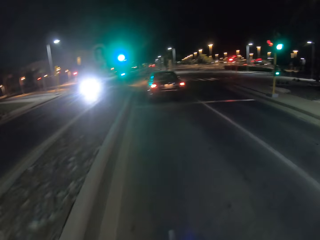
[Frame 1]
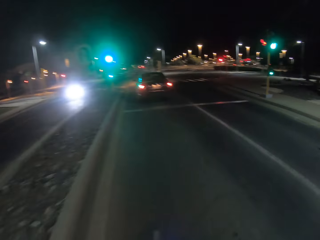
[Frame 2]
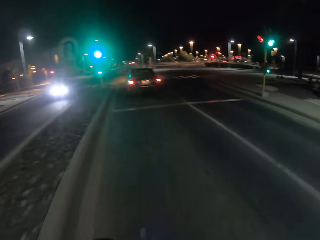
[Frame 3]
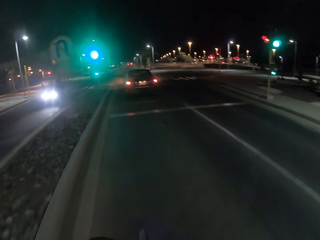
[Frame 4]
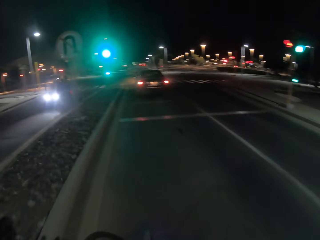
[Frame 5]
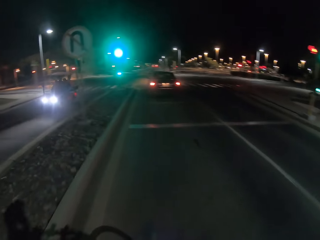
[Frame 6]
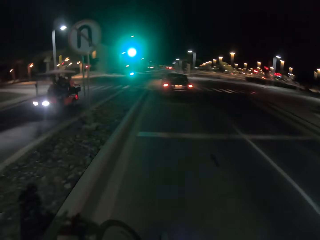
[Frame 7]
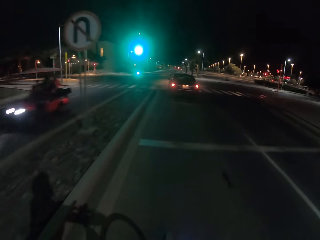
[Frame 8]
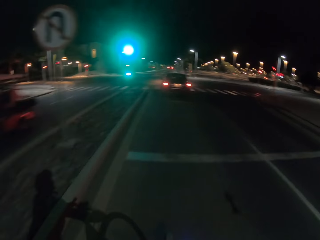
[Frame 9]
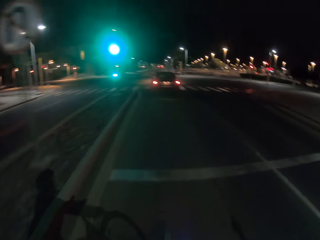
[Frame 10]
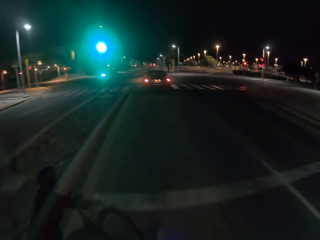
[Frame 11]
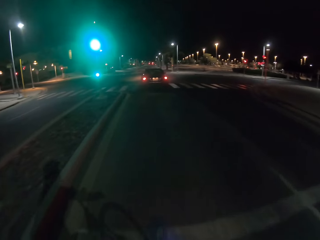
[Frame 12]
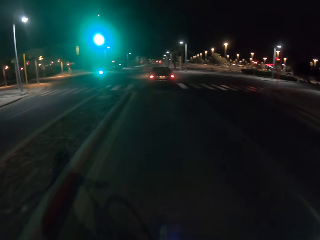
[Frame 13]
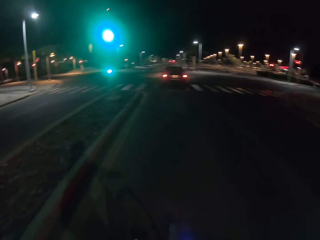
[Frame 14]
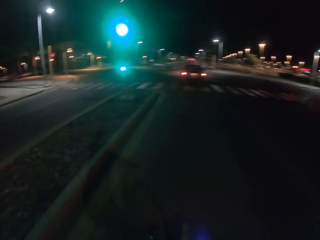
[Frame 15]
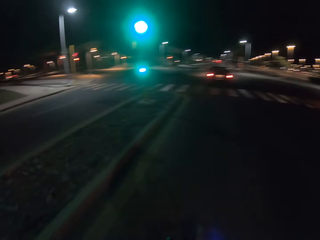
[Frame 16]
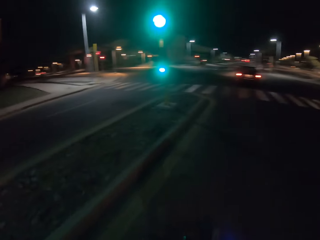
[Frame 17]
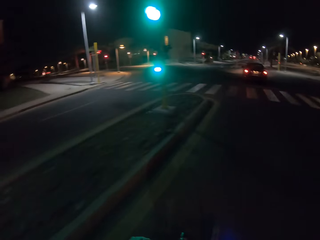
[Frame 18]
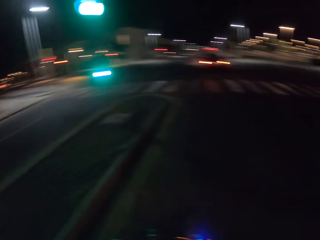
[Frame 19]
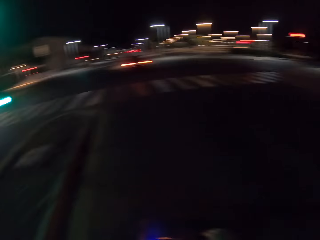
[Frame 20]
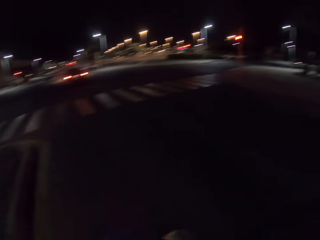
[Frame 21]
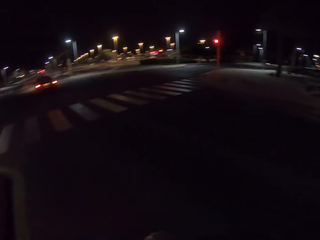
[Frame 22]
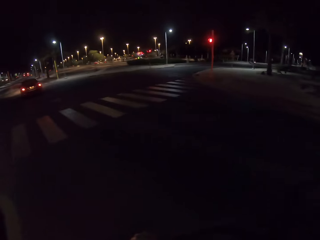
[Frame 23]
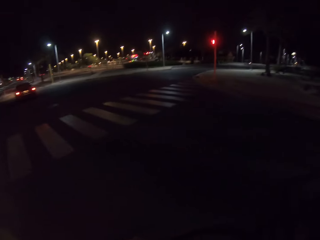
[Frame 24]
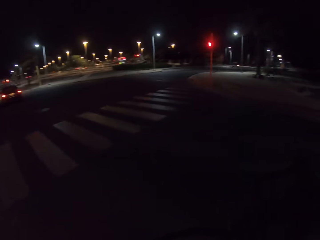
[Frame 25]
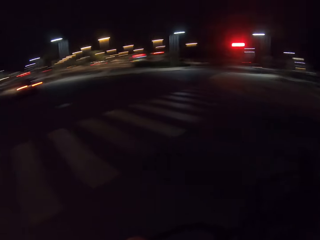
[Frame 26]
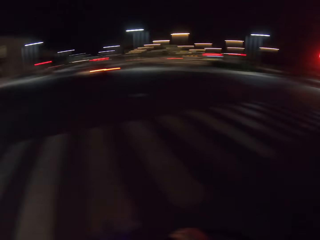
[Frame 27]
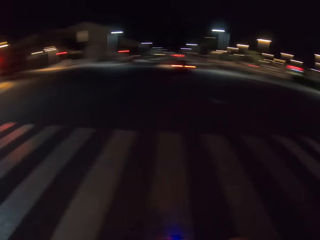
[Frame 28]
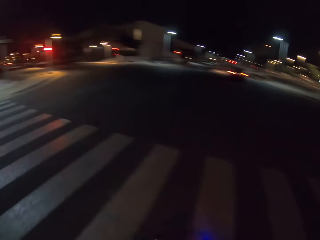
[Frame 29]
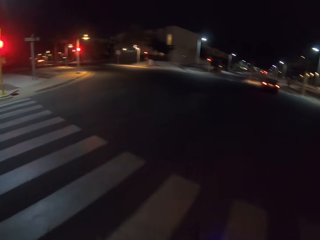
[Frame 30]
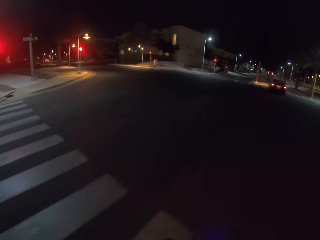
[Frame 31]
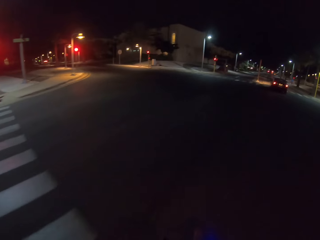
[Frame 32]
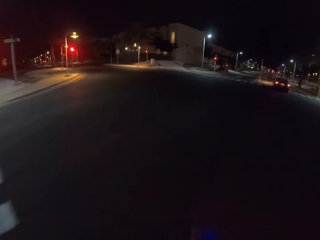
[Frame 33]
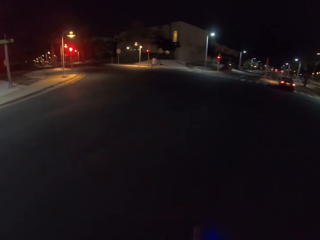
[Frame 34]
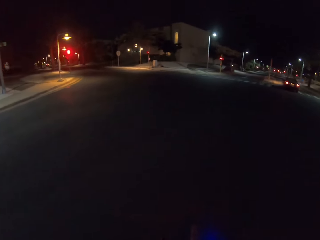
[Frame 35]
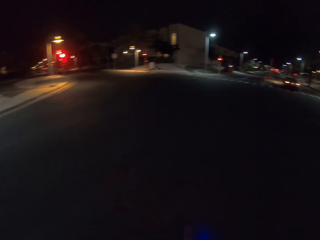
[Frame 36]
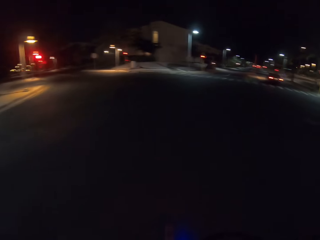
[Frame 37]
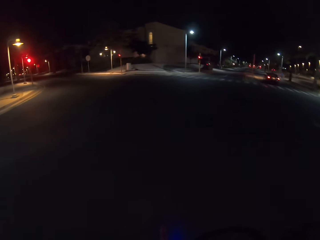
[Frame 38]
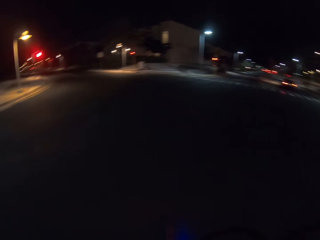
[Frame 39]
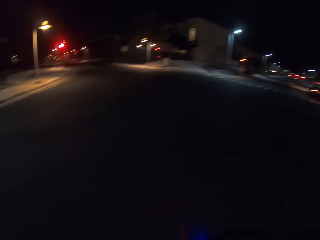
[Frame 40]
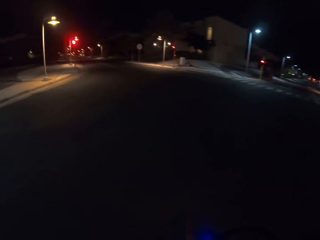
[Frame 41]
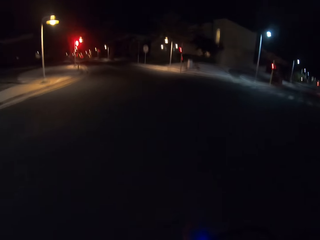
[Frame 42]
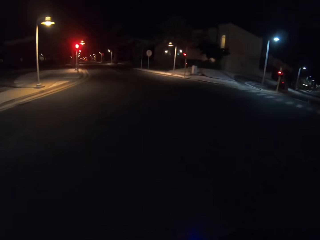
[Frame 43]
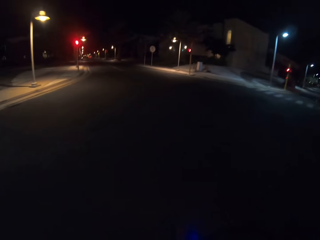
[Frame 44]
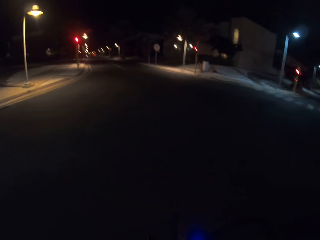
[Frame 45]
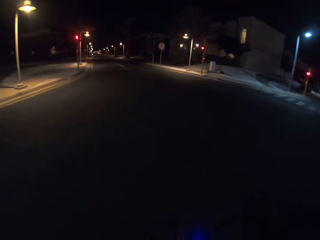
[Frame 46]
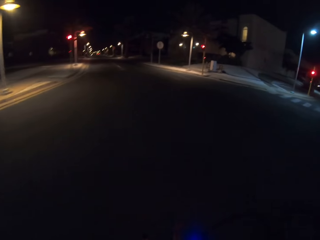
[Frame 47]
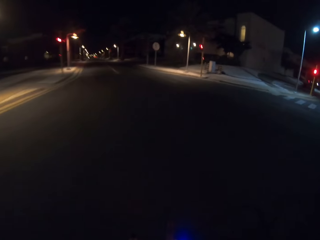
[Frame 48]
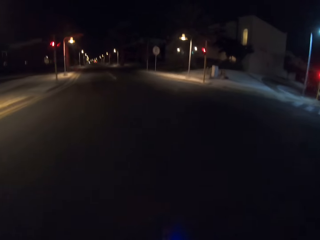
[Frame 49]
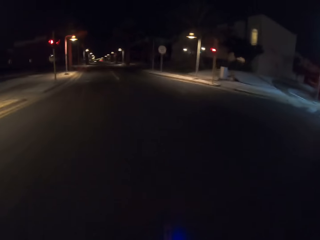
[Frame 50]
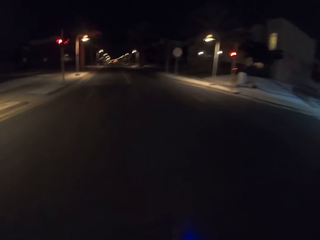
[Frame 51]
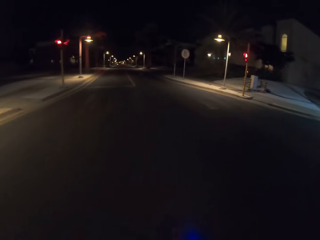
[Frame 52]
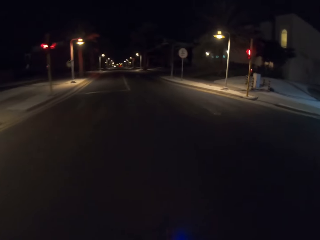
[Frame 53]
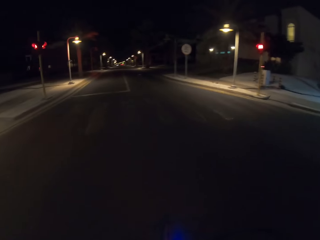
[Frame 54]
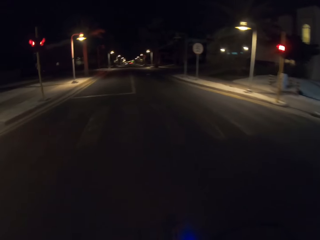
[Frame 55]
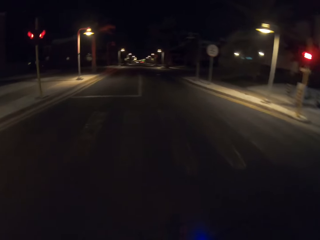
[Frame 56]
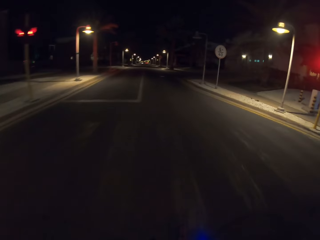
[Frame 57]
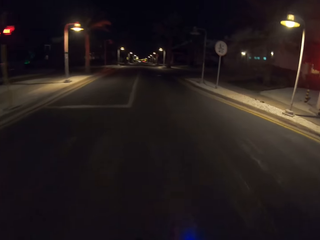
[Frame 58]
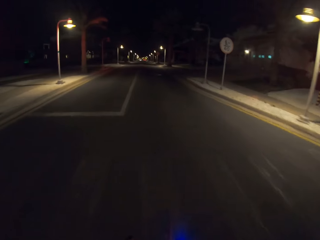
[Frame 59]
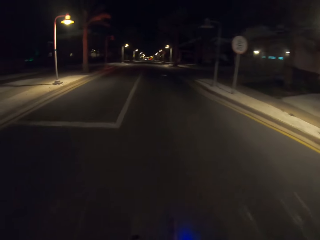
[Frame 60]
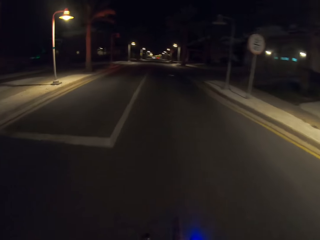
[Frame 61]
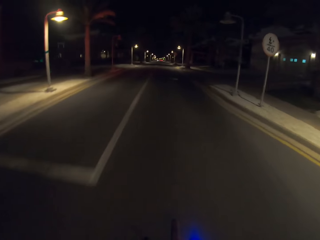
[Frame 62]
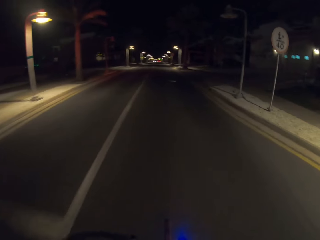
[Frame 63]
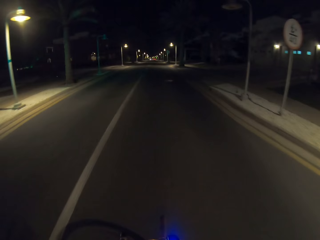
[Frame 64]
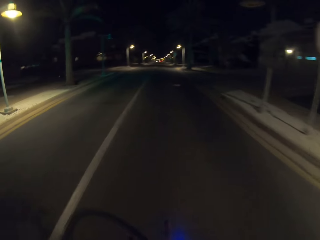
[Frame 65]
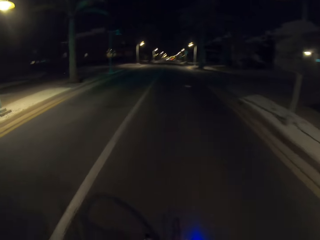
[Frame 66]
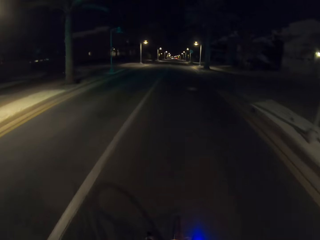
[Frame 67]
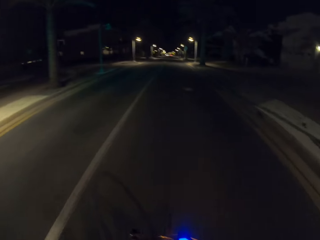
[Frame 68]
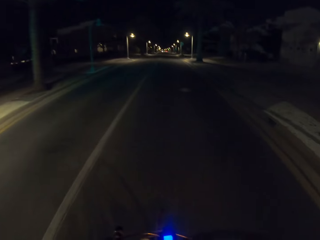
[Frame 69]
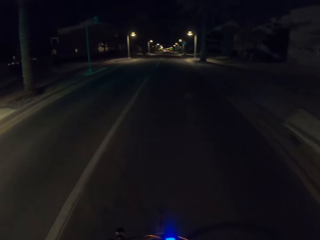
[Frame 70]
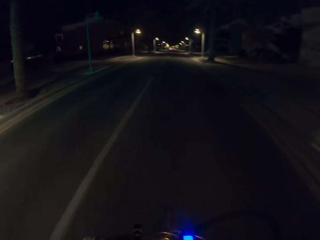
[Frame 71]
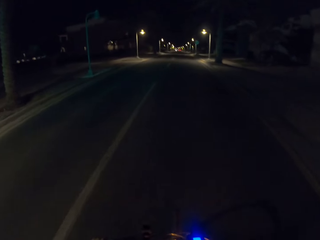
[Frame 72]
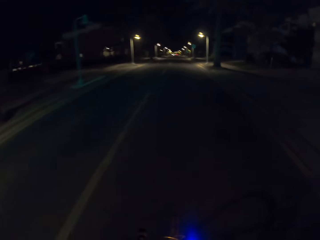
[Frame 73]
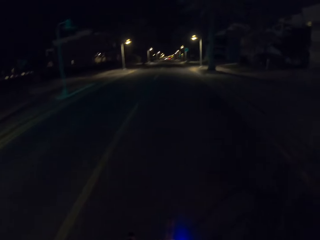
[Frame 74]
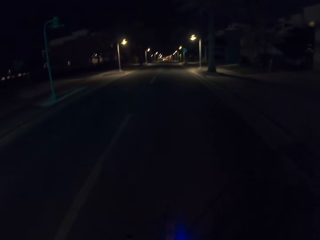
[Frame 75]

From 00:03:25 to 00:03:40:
The camera wearer drives the bicycle. They turn left.

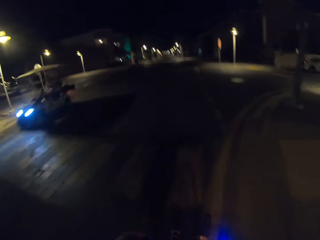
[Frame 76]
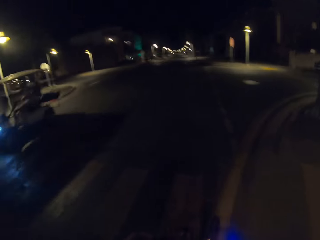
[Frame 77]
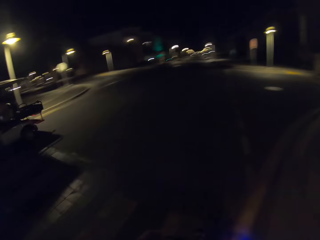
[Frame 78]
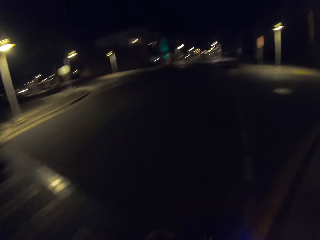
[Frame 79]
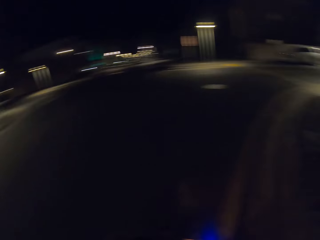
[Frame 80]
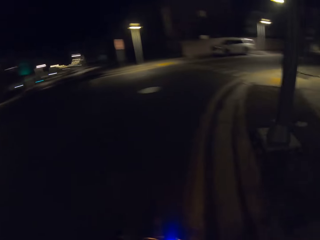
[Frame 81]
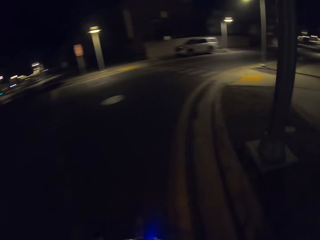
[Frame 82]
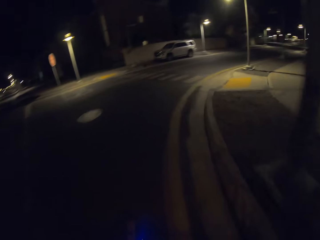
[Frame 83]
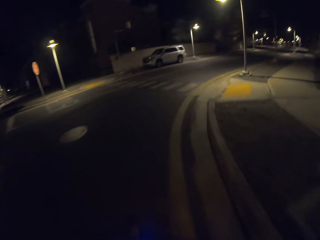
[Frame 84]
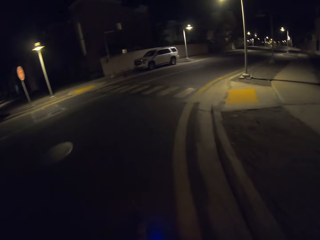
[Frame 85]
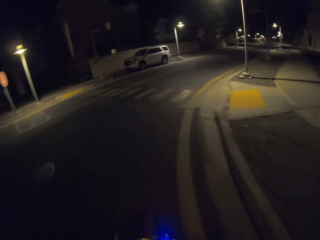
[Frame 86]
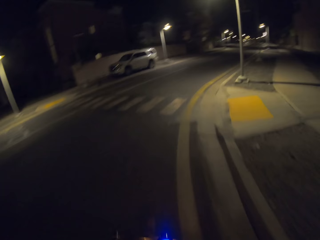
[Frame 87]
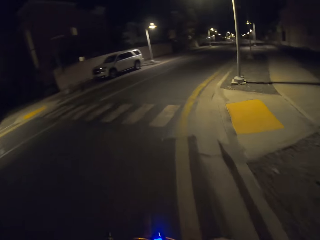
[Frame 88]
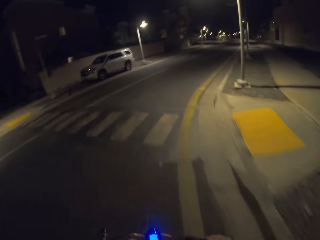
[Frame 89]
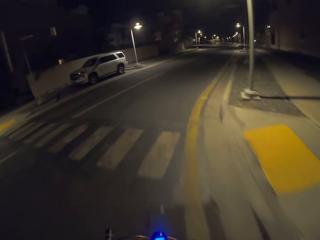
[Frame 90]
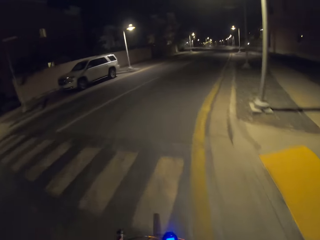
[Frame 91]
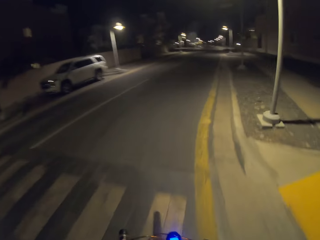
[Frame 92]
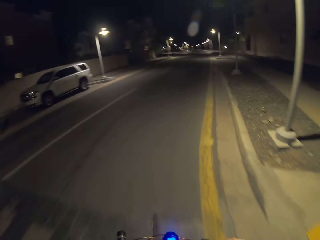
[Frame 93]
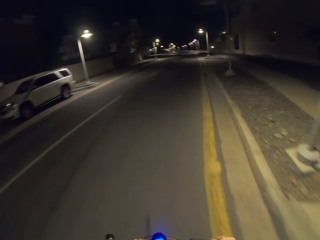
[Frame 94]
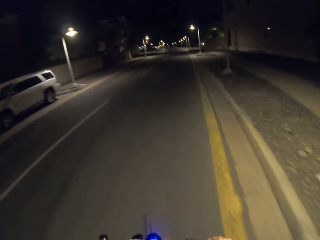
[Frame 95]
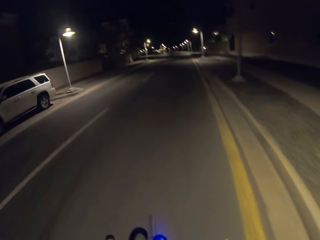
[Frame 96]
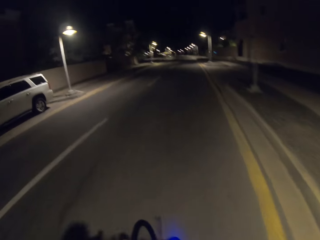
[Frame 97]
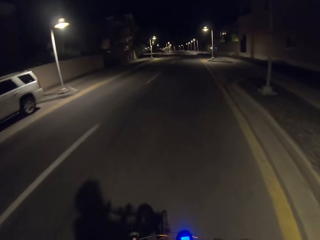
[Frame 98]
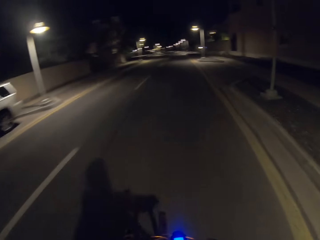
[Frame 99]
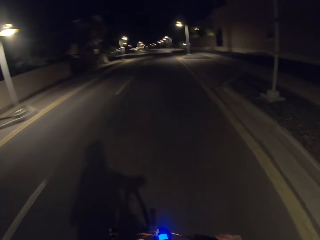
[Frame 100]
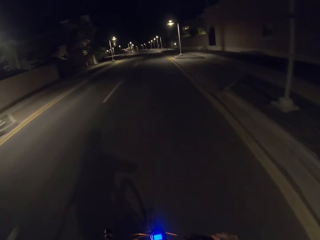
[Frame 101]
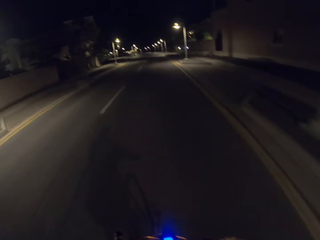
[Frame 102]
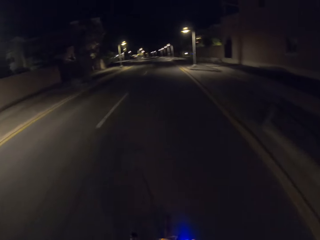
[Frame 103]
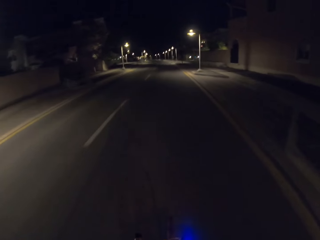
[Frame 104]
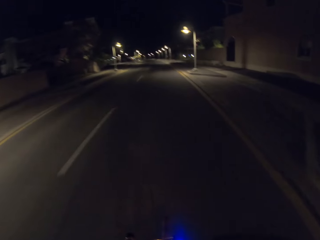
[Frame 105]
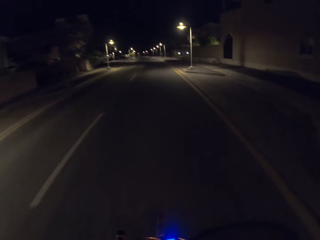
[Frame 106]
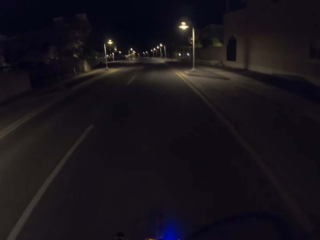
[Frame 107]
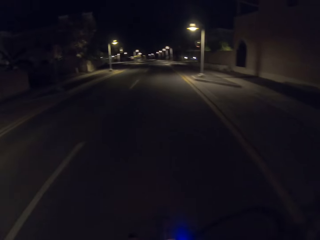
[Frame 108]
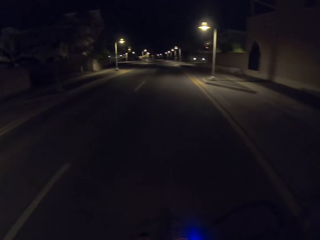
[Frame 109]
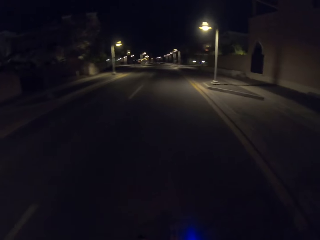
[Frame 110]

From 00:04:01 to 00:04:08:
The camera wearer turns right.
